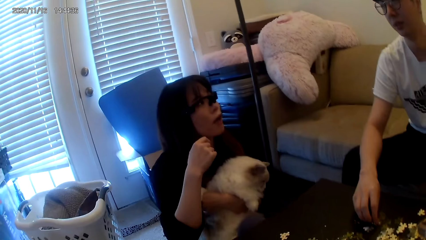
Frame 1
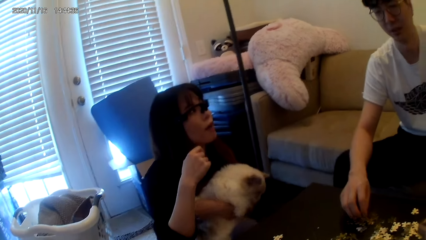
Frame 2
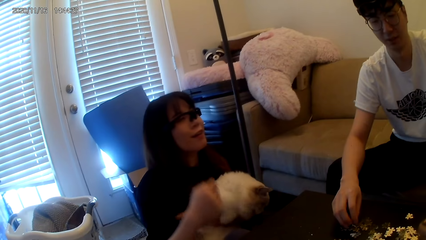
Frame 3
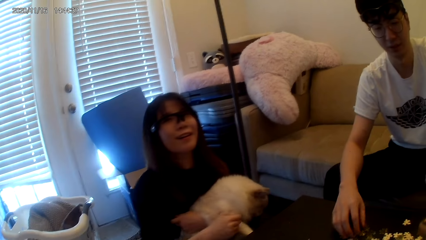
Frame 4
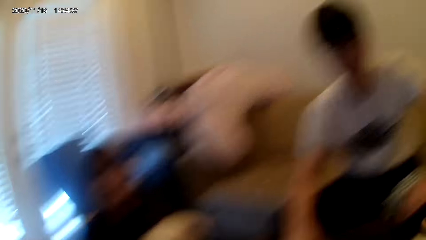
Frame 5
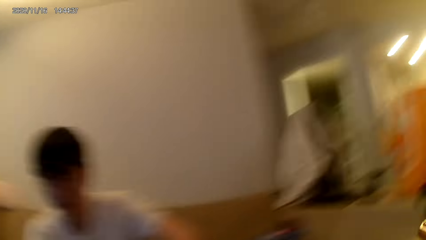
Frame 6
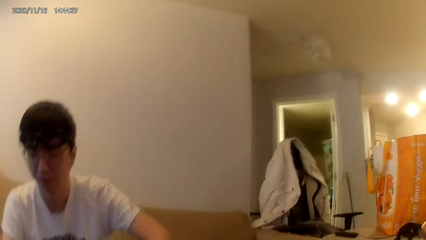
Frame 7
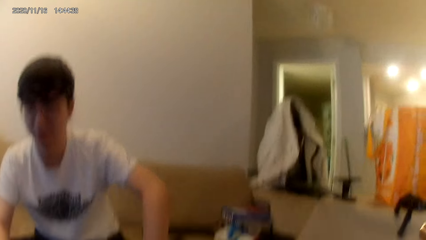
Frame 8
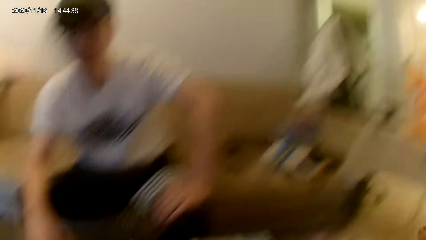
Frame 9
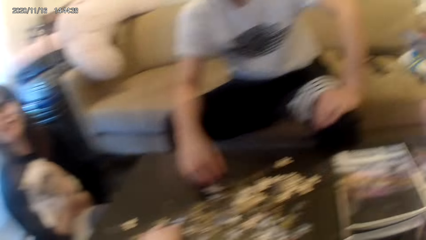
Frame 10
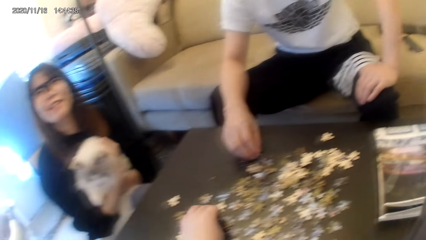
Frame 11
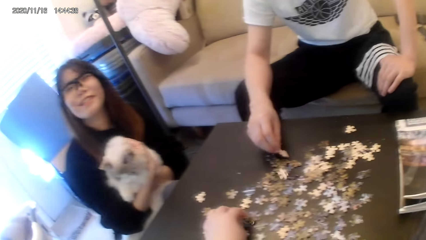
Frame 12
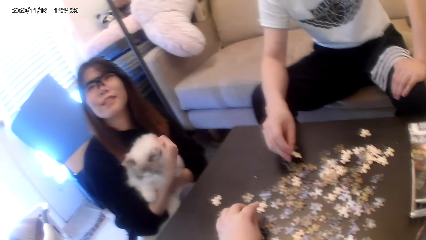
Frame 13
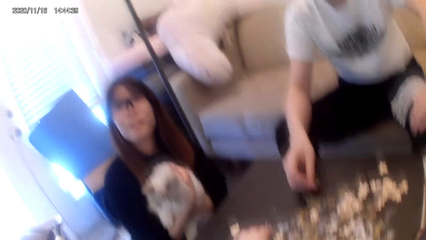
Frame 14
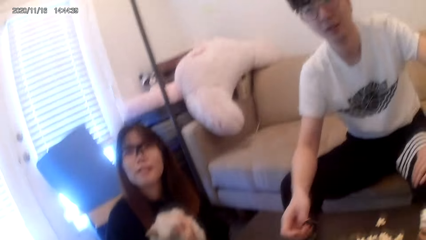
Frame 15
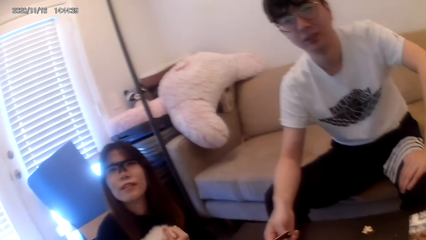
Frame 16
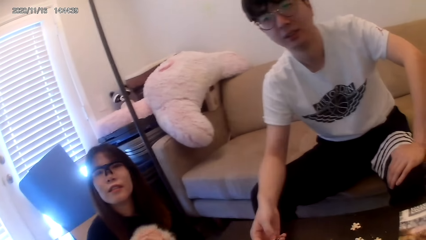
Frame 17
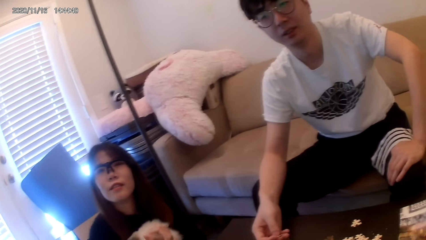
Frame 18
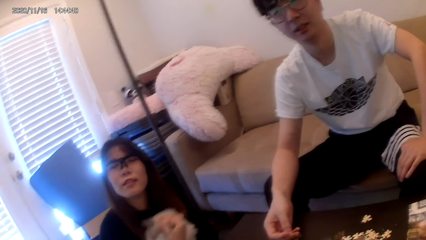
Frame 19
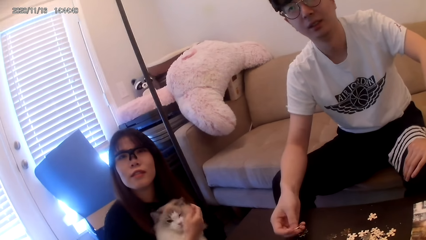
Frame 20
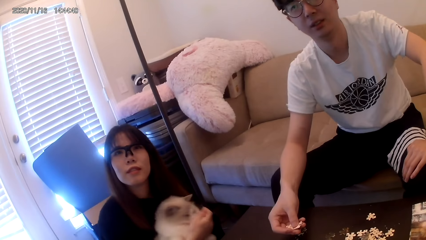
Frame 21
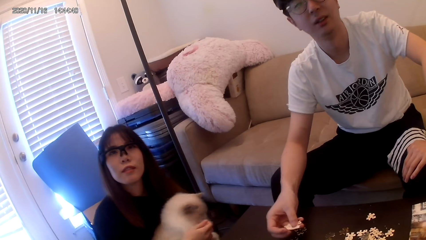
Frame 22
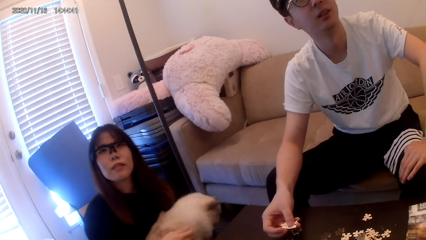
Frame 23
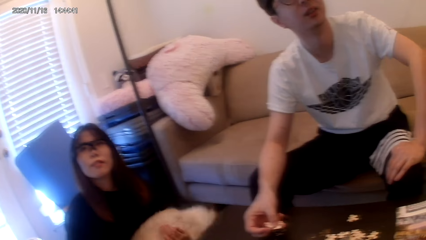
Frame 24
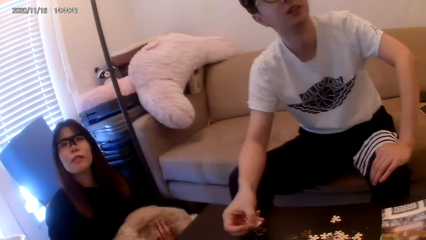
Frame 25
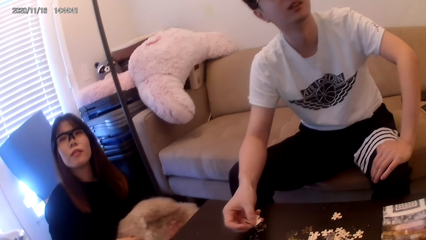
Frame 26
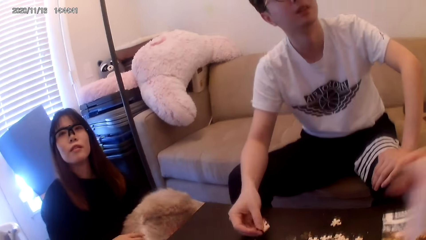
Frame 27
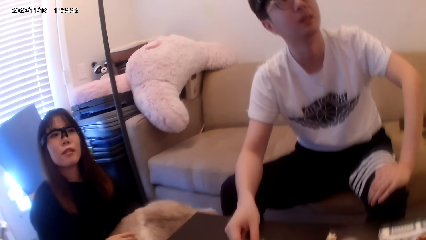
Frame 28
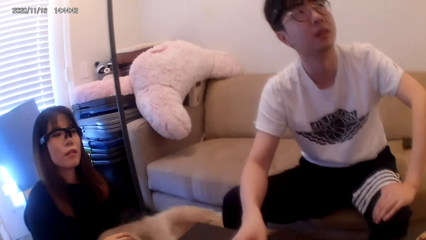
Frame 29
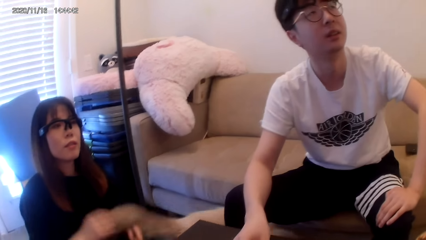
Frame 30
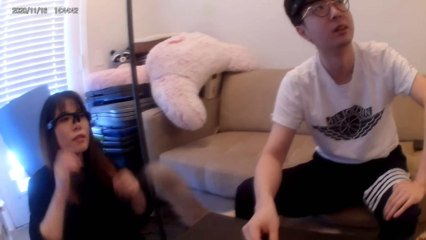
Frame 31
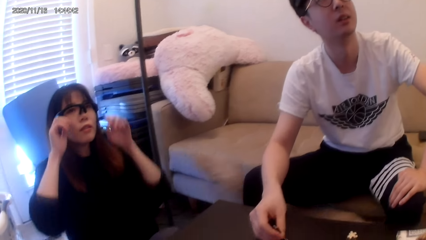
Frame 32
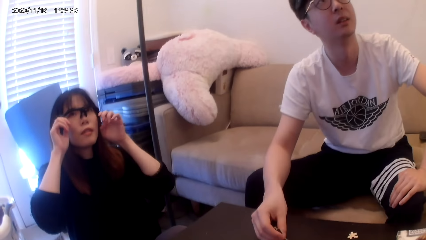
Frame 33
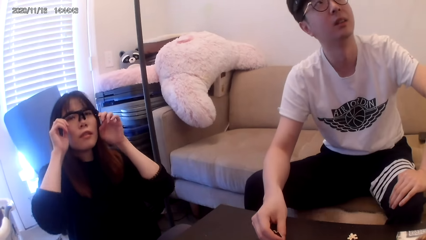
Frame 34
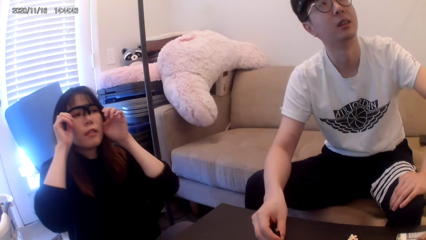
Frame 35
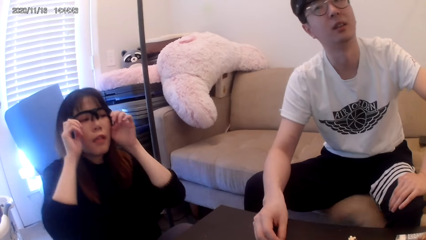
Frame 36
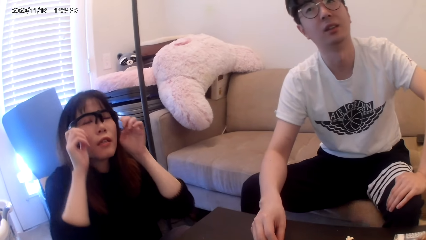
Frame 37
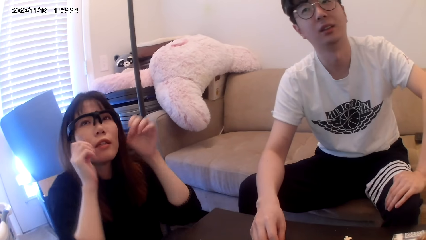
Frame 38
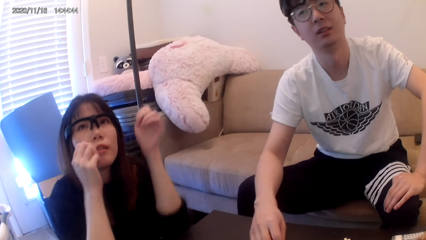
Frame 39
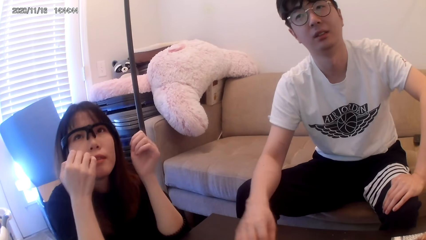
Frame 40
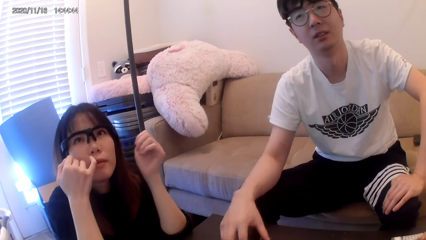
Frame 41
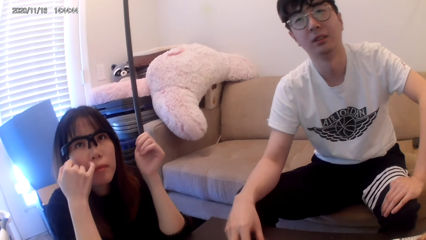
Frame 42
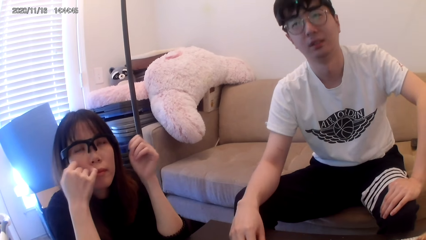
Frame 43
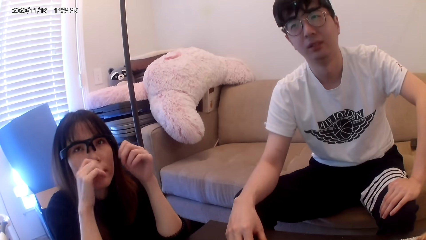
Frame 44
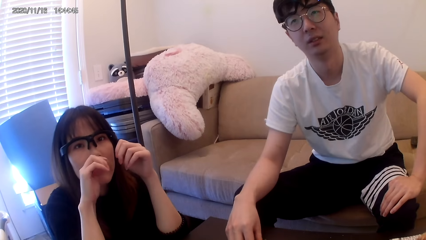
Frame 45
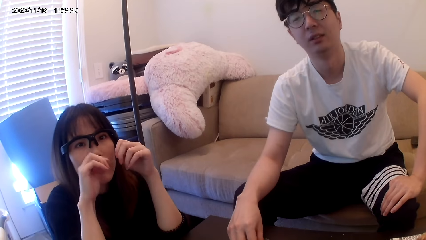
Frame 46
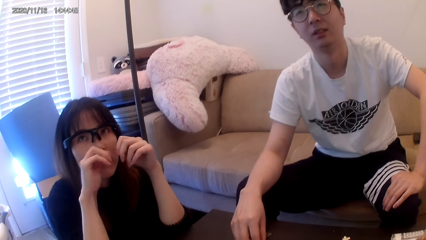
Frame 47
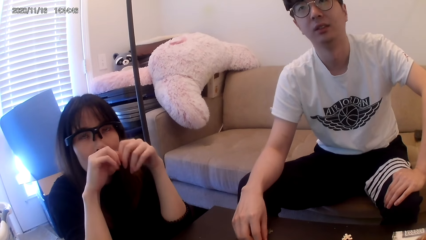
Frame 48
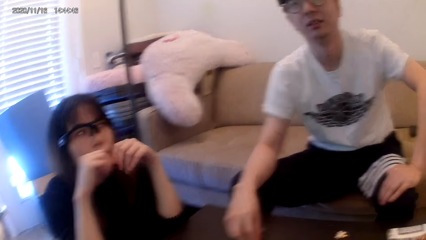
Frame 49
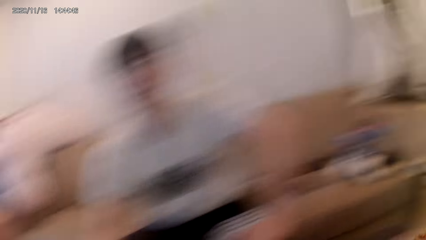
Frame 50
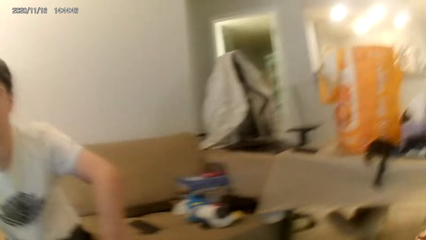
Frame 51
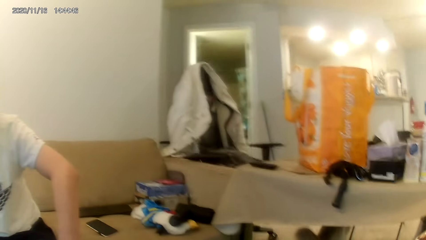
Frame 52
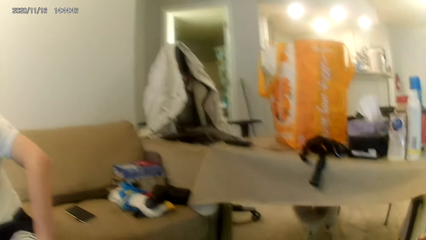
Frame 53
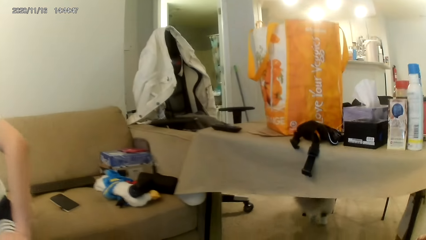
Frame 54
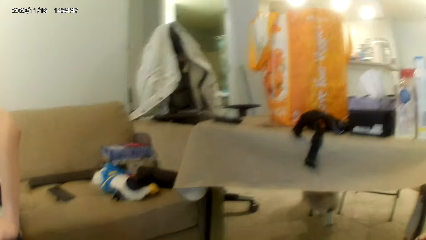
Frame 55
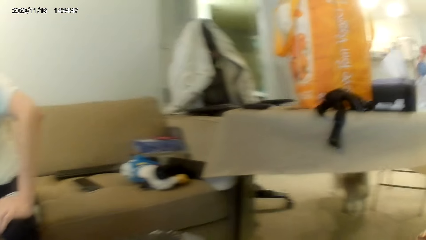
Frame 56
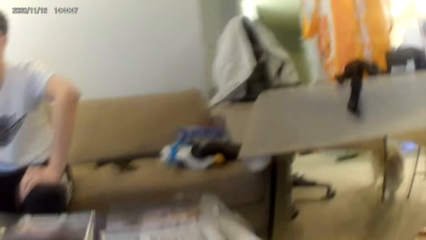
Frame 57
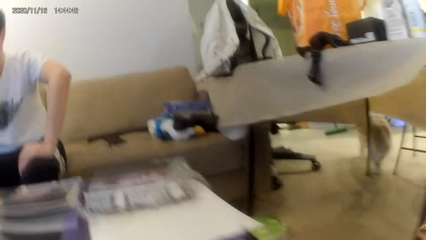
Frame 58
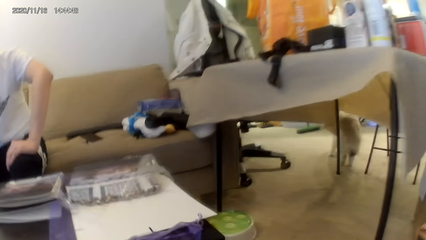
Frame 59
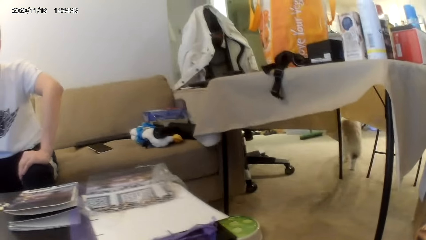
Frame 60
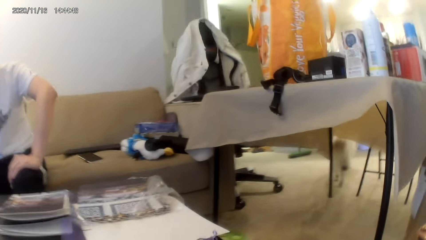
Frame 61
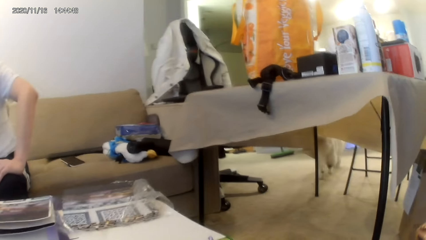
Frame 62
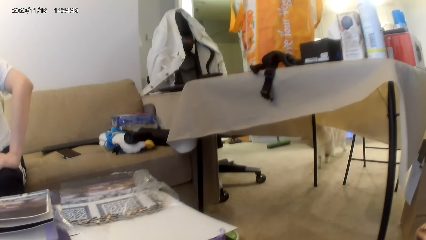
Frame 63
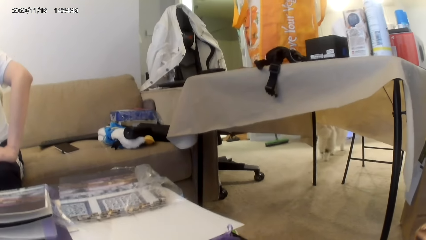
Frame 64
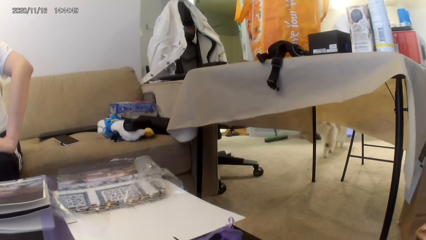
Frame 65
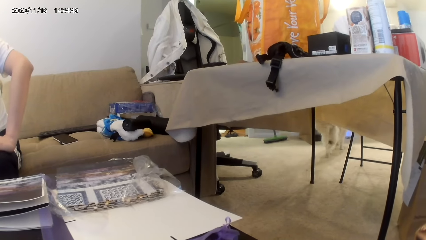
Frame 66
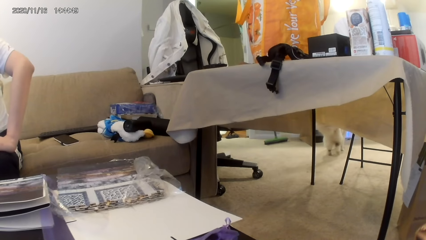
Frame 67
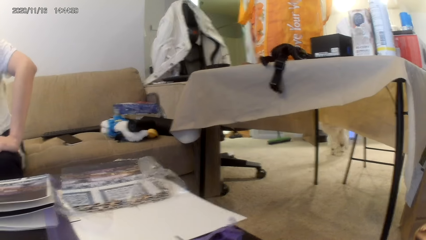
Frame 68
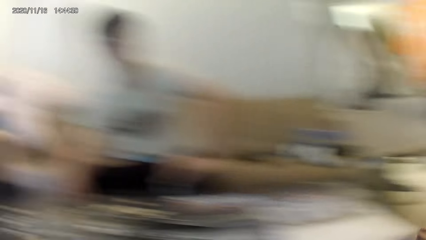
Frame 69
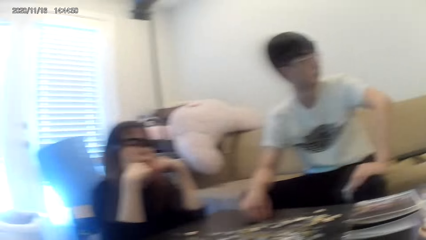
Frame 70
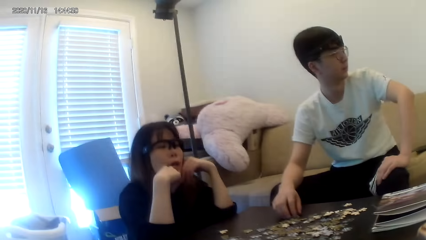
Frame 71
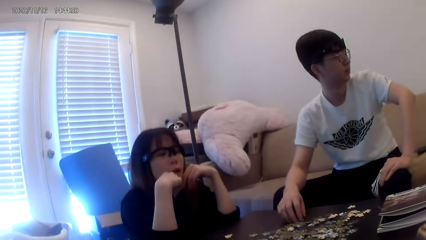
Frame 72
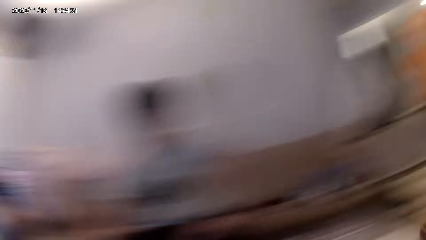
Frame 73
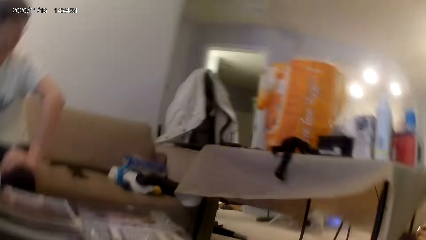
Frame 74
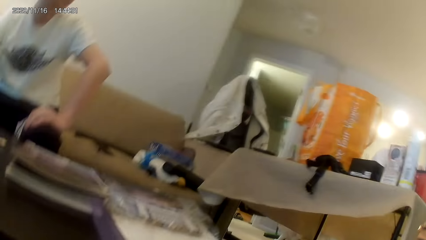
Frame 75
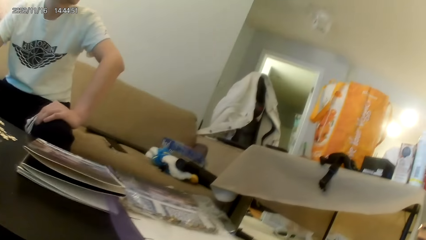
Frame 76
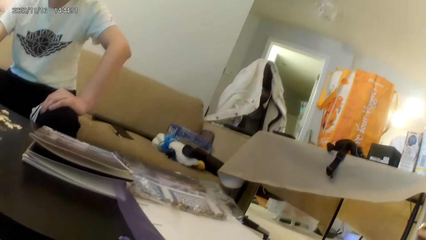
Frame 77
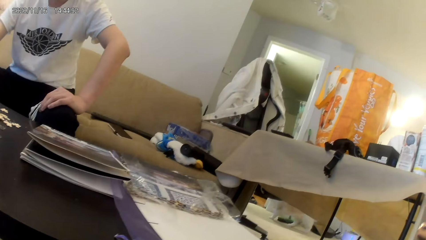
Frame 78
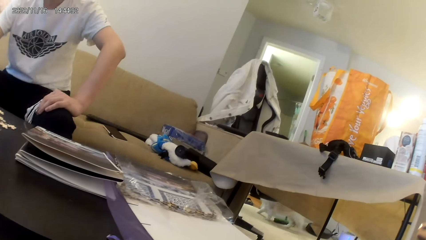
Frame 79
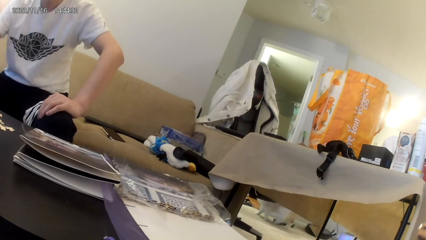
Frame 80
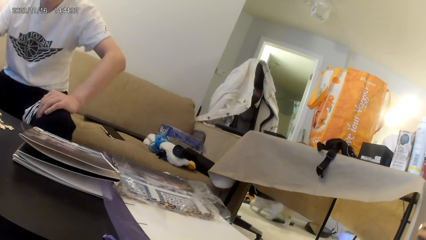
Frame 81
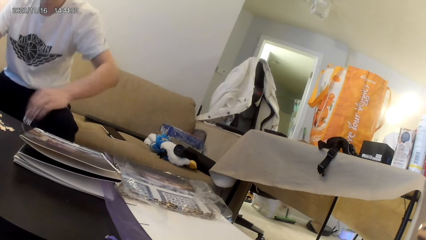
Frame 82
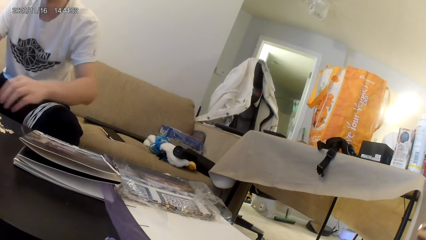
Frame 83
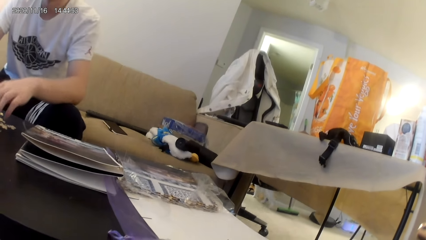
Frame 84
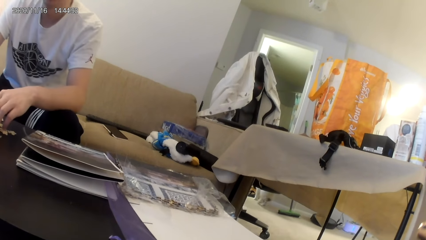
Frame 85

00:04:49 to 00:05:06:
The camera wearer looks around. A lady lifts a hand up. The camera wearer looks around. The lady touches the glasses and touches the face. The camera wearer looks around.
